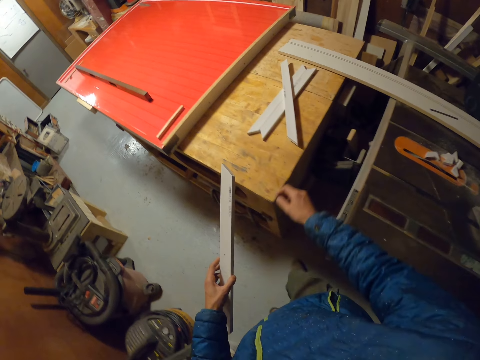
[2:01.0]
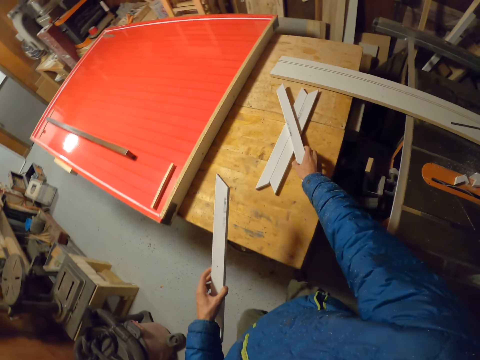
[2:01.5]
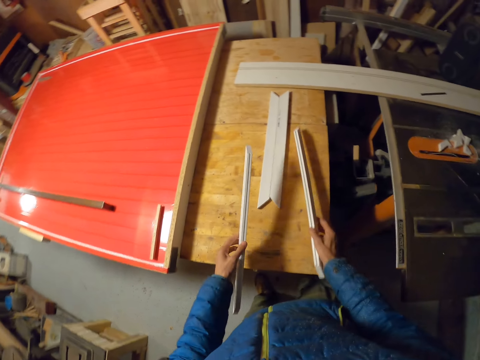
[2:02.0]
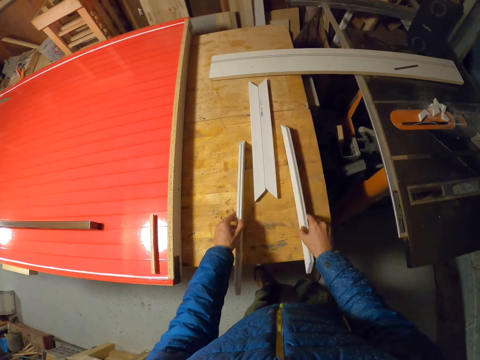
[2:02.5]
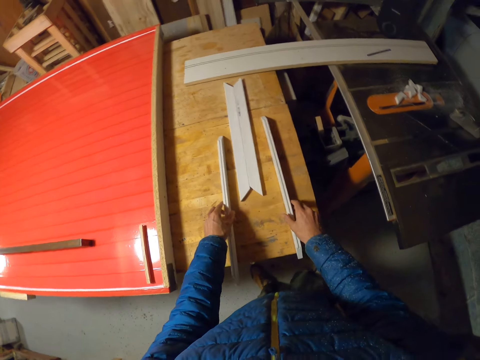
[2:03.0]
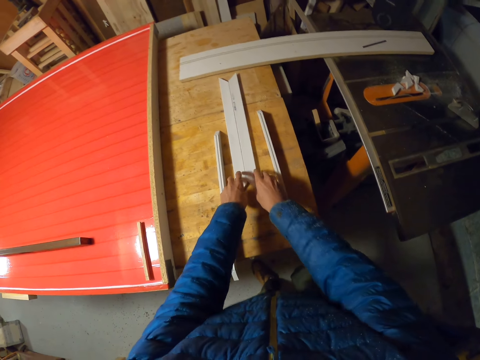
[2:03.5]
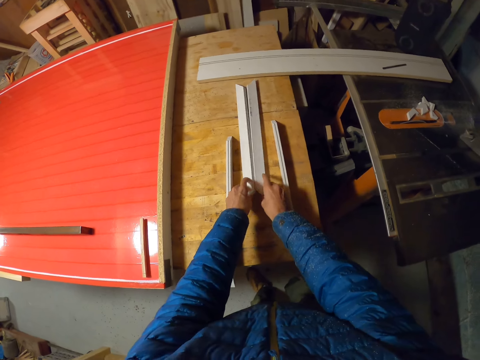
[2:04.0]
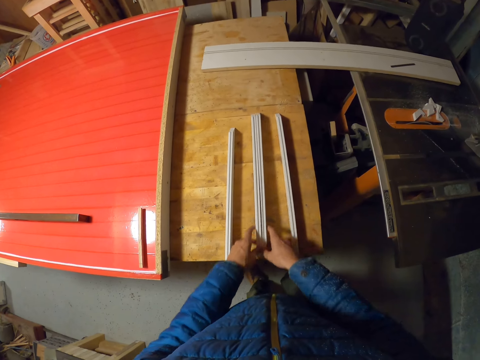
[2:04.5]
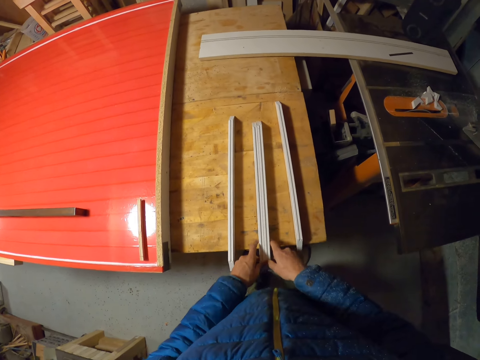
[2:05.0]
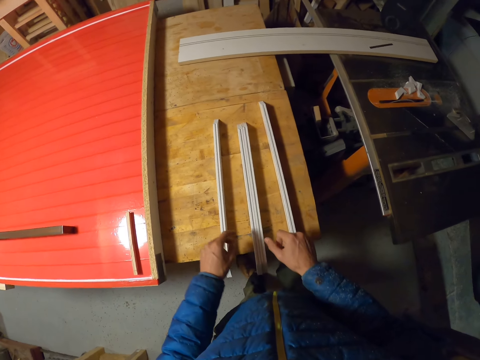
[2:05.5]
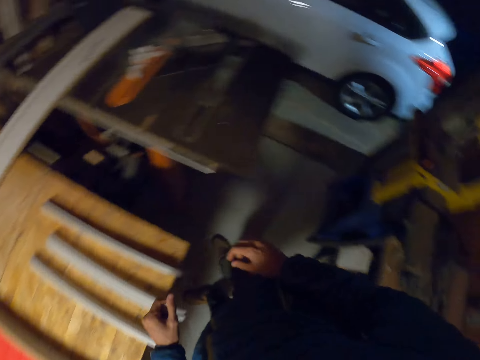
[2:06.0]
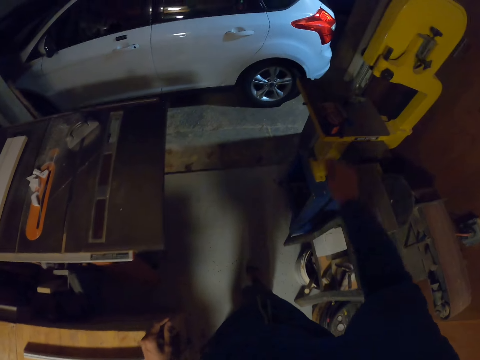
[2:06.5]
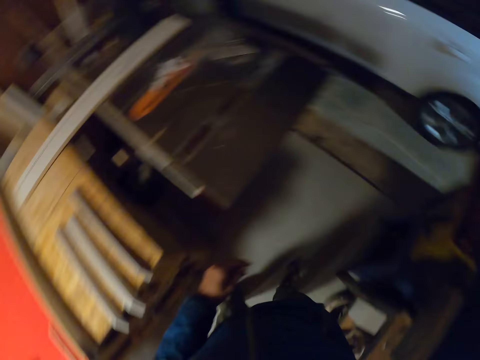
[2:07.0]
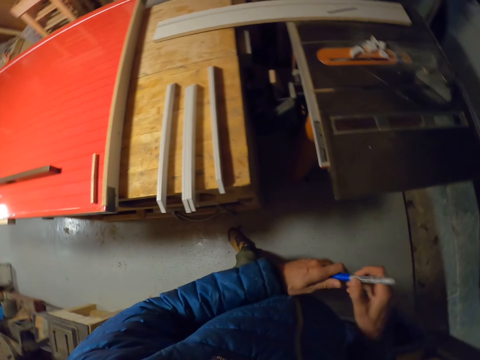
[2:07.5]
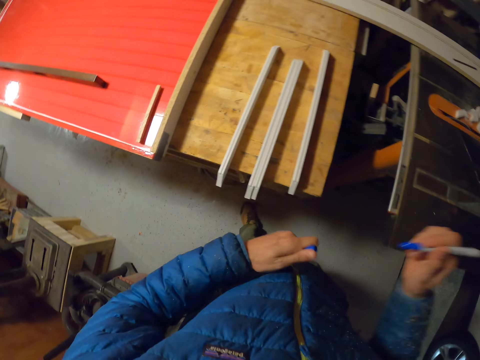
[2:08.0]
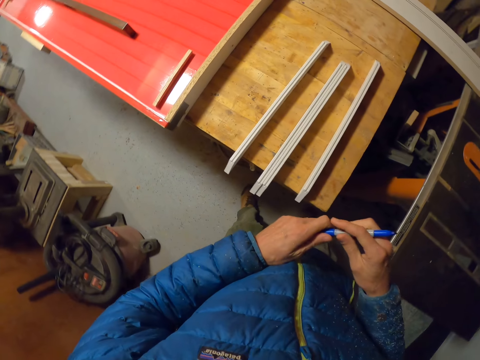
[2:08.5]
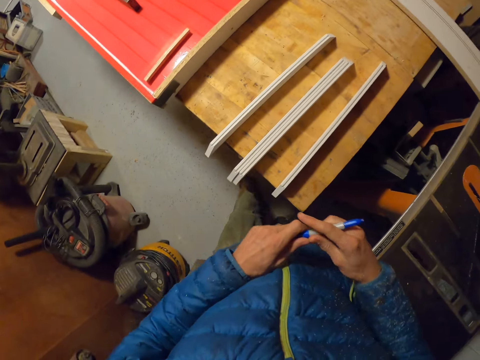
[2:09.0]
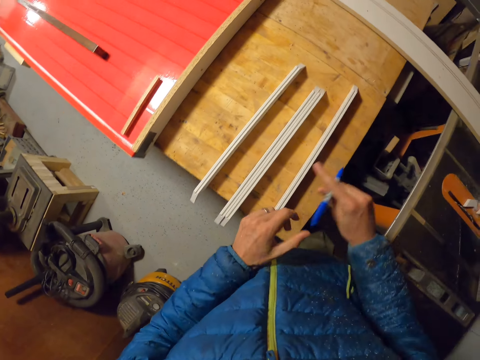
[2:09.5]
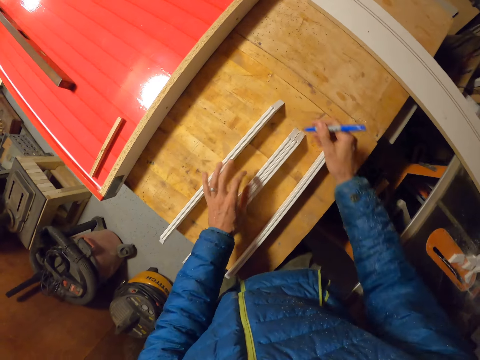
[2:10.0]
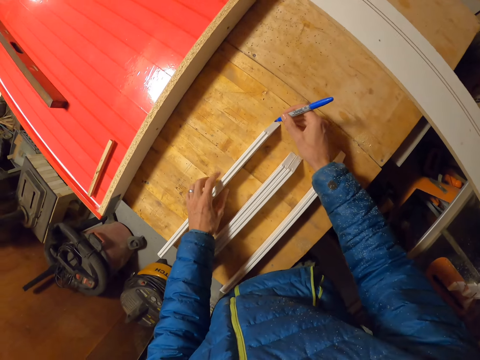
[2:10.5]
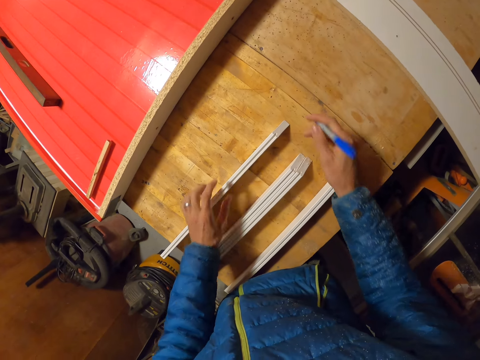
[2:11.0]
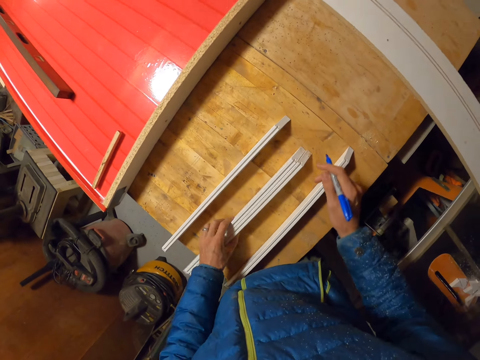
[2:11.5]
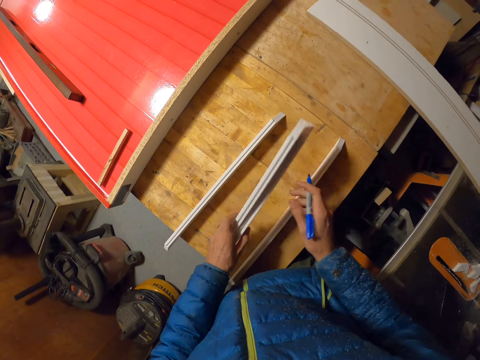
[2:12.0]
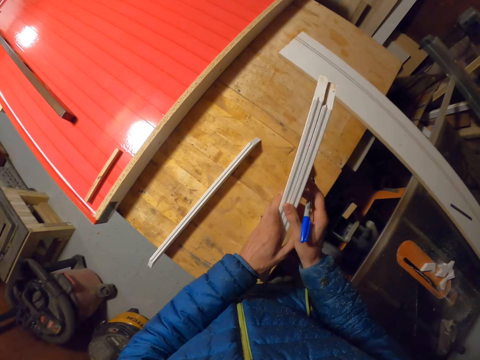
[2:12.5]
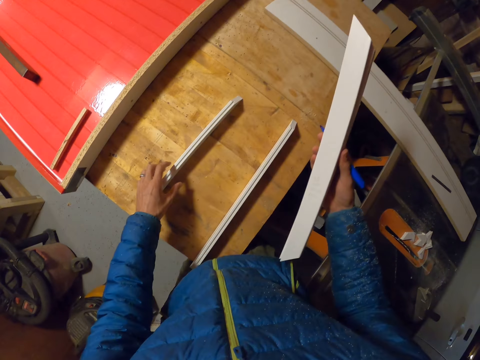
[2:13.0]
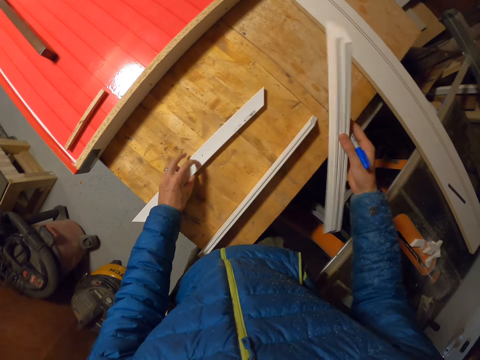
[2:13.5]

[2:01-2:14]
The camera wearer picks up the other piece of wood from the pieces of wood on the table with his right hand. He checks the pieces of wood on the table with his hands. He puts down the piece of wood. He takes the piece of wood. He picks up a marker or pen from a wooden platform or the shelf with his right hand. He opens the marker with his left hand. He puts the lid at the back of the marker. He attempts to mark a point on one of the pieces of wood on the table with the marker. He takes the piece of wood. He moves the pieces of wood on the table with his hands.

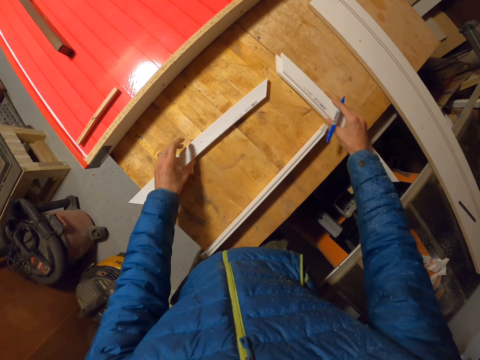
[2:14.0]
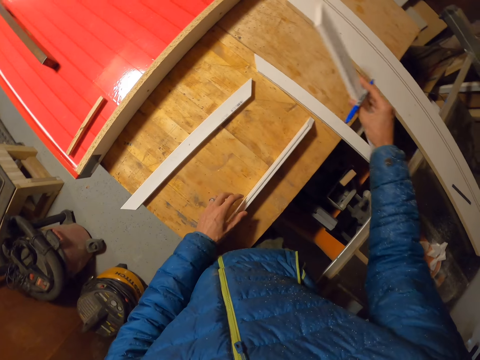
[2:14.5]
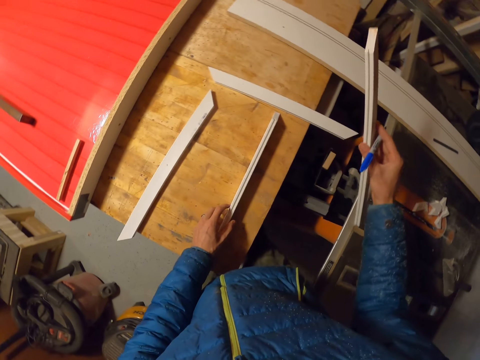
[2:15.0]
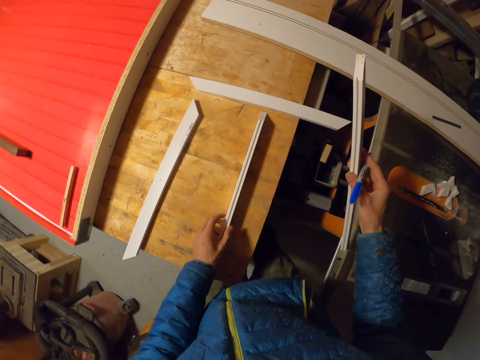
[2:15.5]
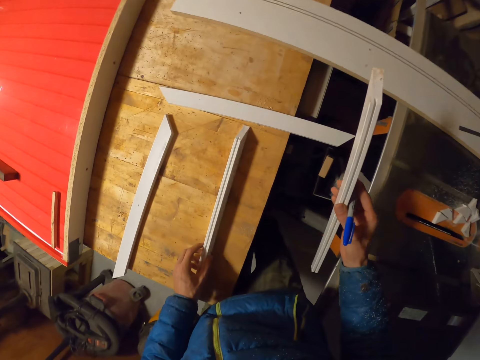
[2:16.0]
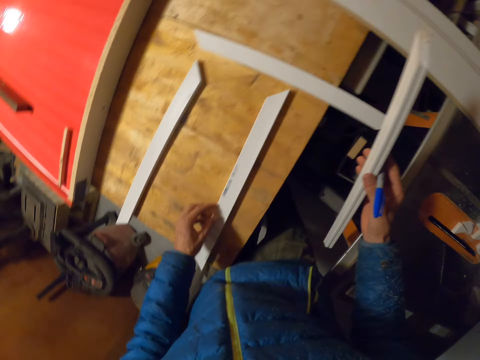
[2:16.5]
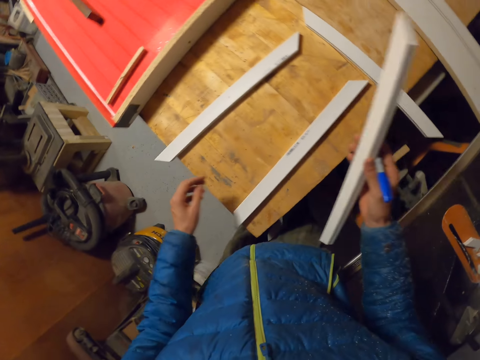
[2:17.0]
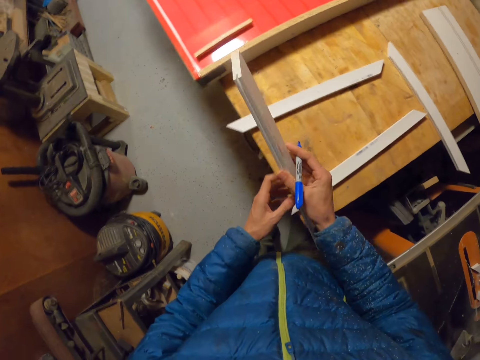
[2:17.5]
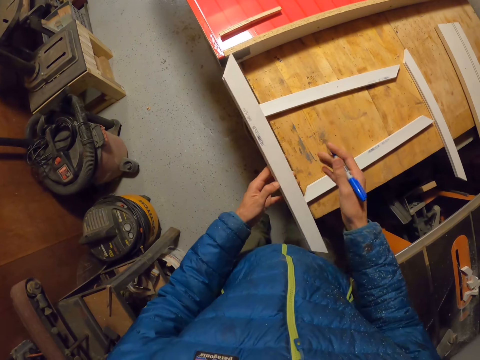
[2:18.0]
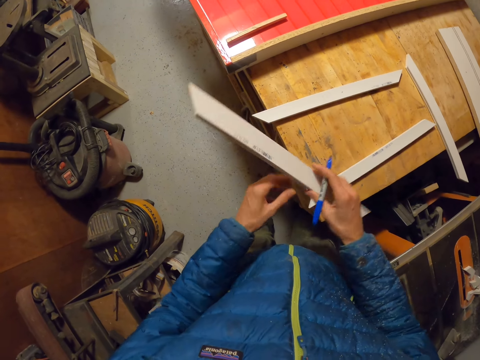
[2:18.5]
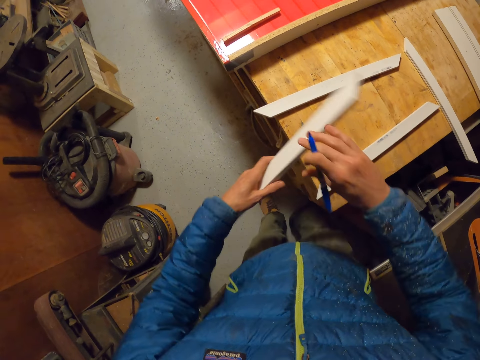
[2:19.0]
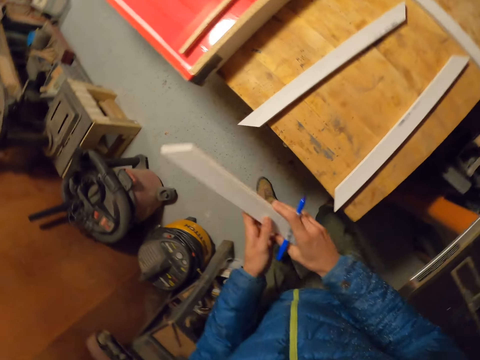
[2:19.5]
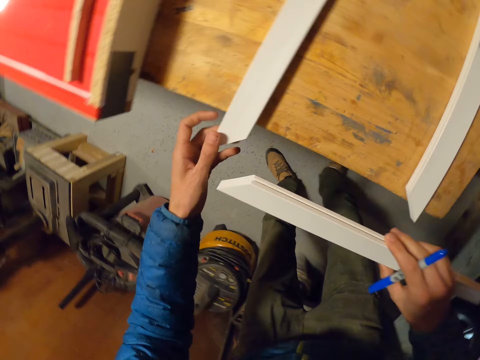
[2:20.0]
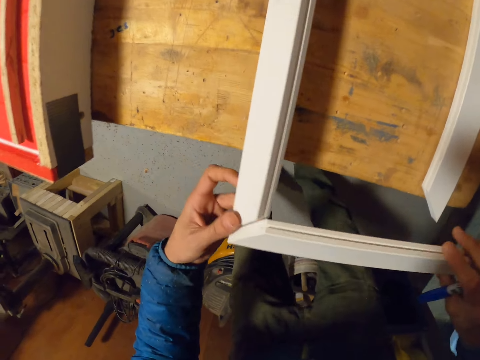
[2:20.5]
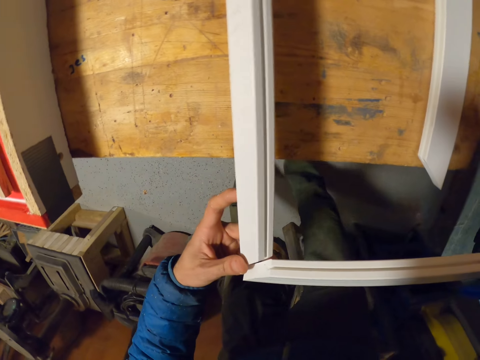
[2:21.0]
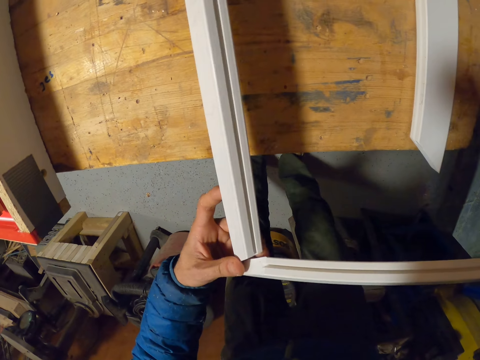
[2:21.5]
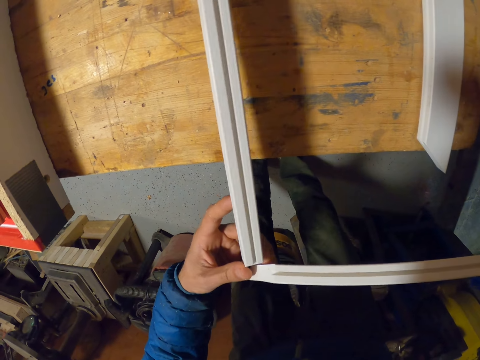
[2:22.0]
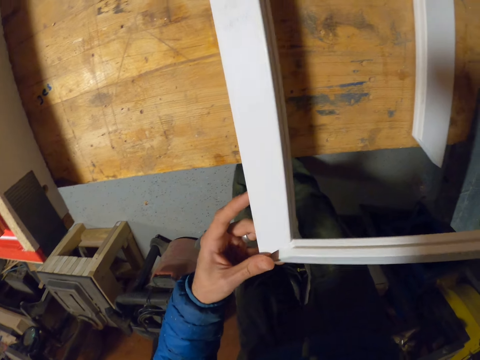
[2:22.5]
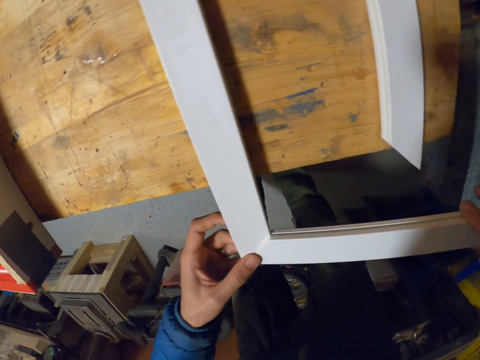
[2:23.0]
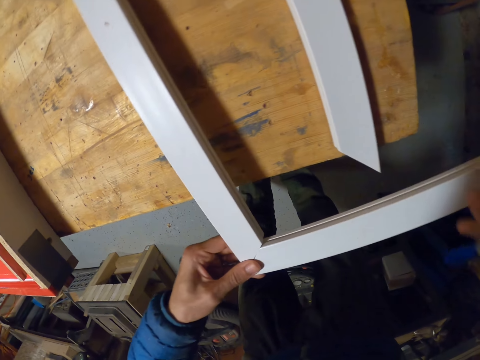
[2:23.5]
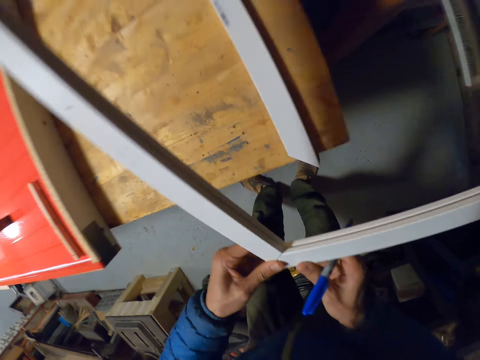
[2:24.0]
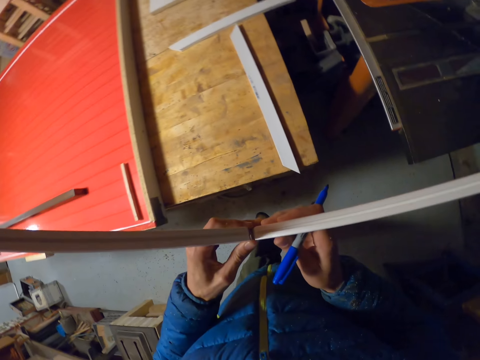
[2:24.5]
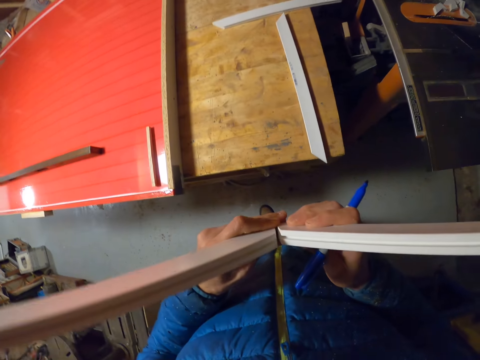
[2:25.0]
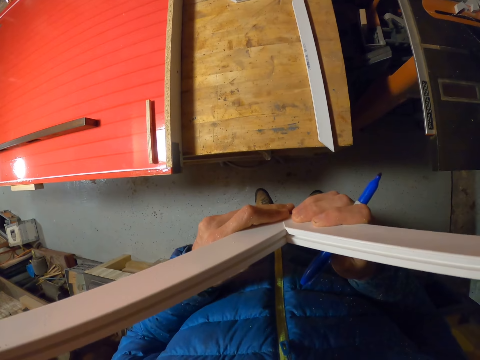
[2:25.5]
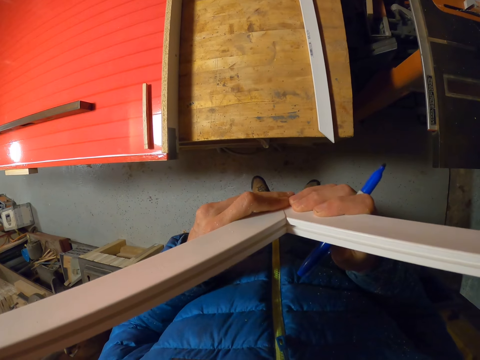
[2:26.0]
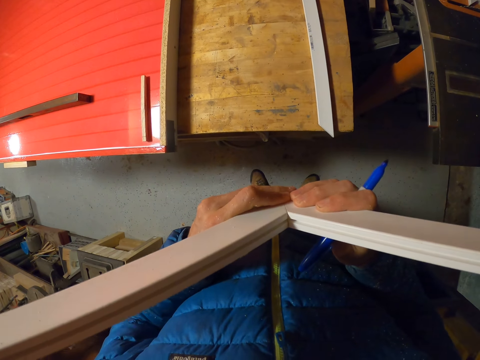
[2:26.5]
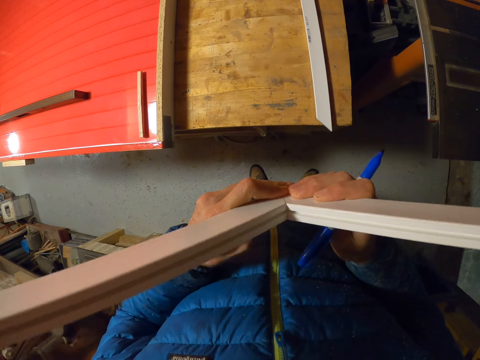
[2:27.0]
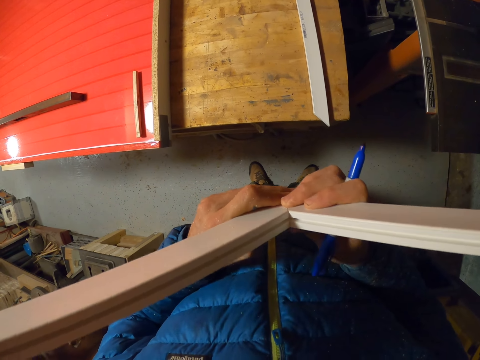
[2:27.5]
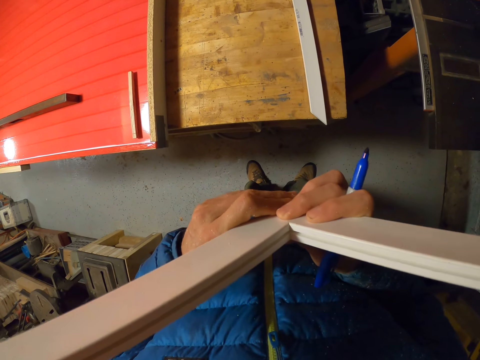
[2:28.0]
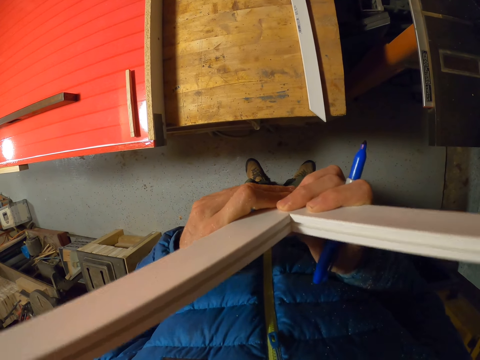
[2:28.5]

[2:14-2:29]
The camera wearer puts down the piece of wood. He looks at the piece of wood. He turns the piece of wood. He checks two of the pieces of wood on the table with his hands. He takes the piece of wood. He puts the pieces of wood together.
